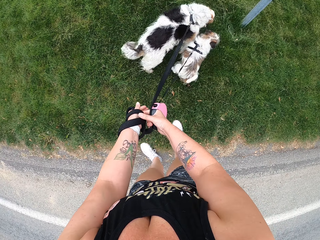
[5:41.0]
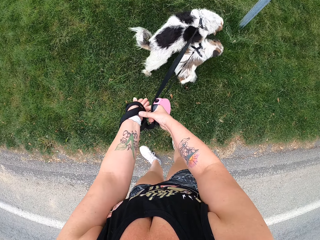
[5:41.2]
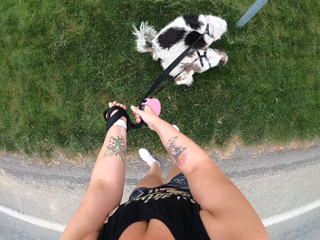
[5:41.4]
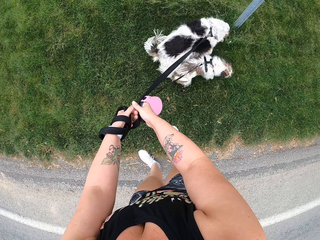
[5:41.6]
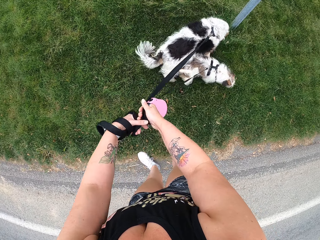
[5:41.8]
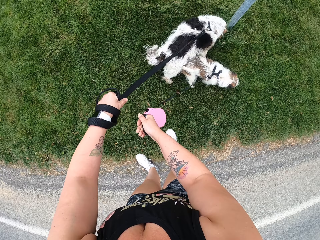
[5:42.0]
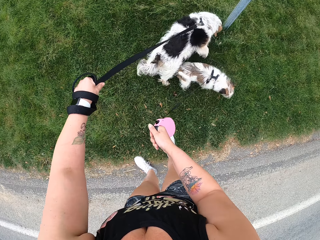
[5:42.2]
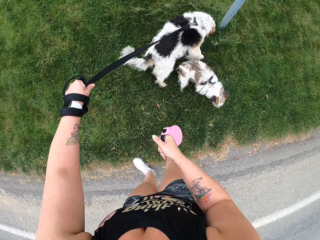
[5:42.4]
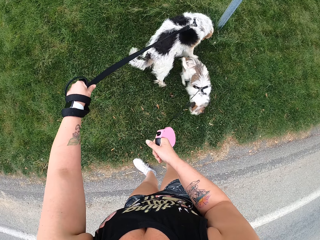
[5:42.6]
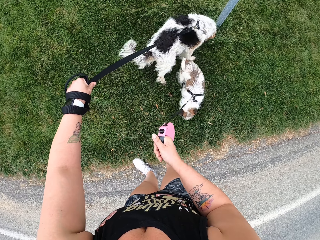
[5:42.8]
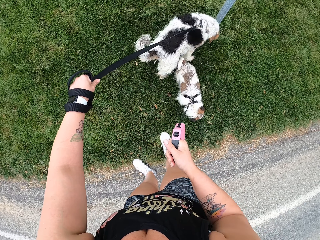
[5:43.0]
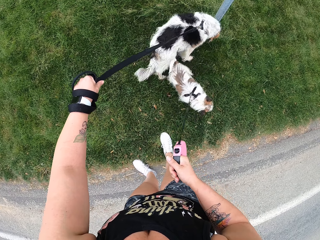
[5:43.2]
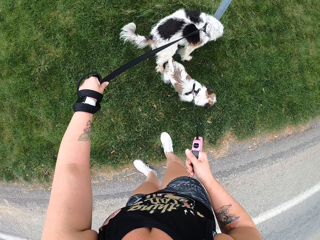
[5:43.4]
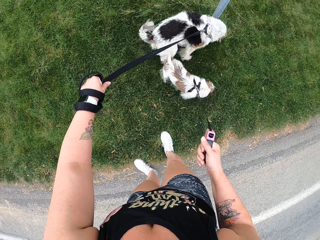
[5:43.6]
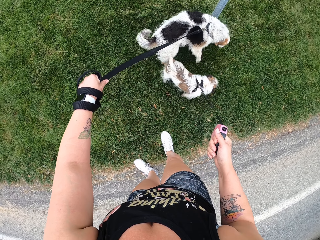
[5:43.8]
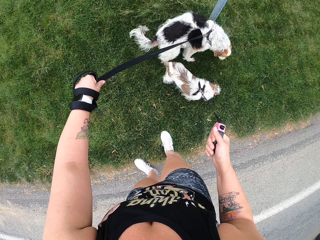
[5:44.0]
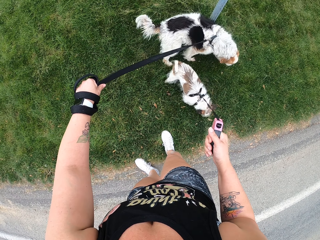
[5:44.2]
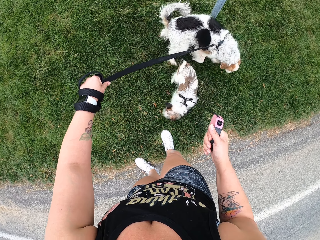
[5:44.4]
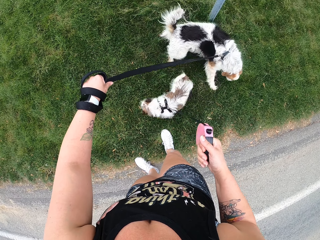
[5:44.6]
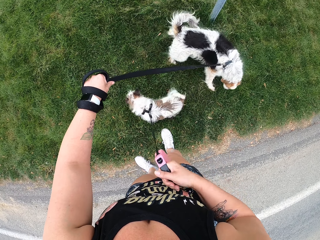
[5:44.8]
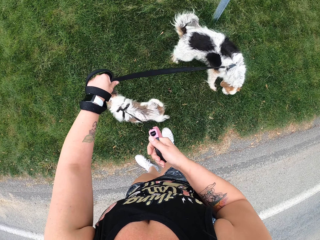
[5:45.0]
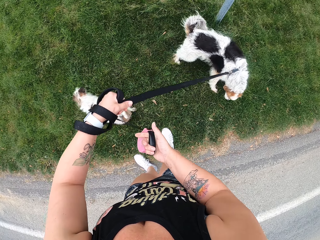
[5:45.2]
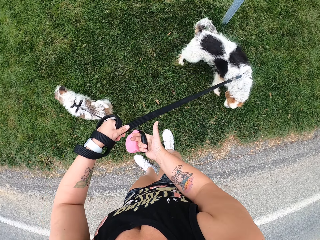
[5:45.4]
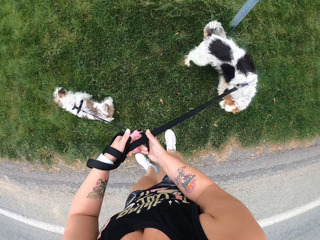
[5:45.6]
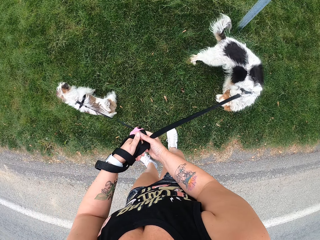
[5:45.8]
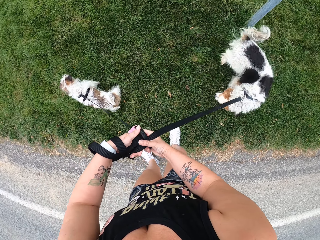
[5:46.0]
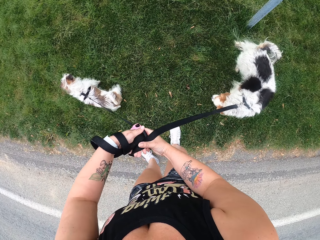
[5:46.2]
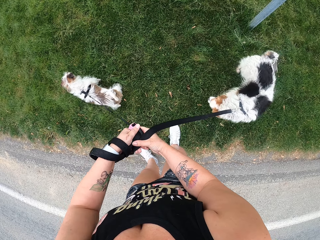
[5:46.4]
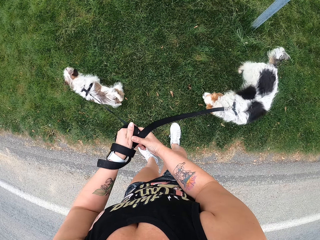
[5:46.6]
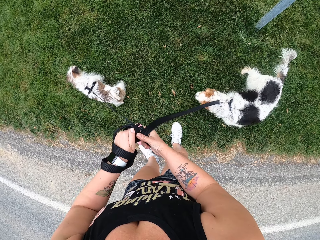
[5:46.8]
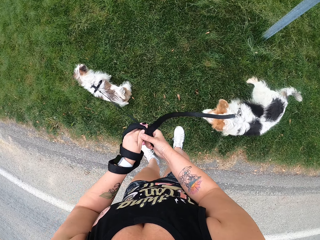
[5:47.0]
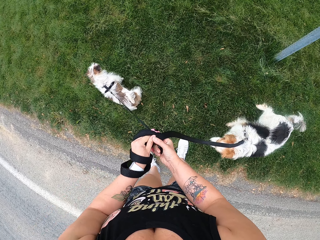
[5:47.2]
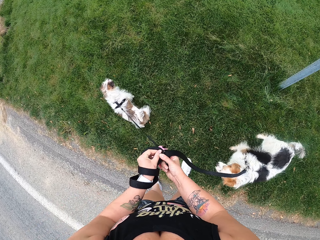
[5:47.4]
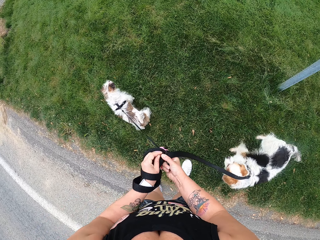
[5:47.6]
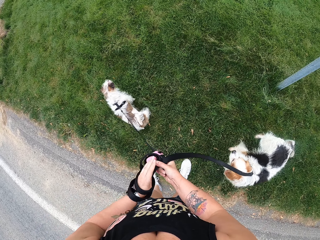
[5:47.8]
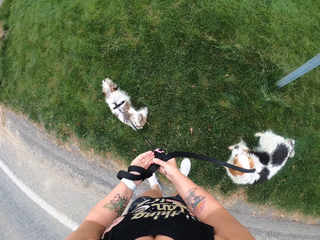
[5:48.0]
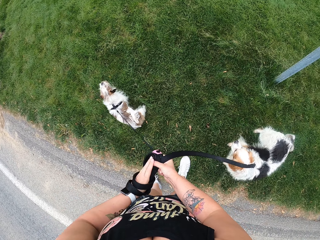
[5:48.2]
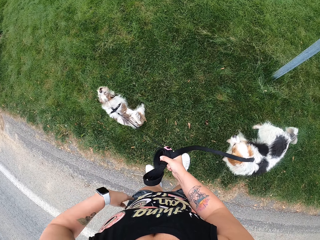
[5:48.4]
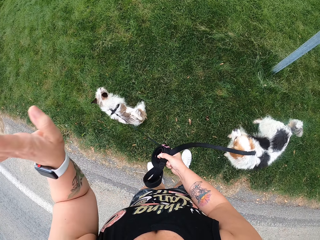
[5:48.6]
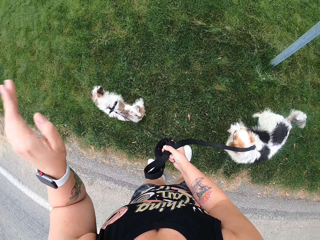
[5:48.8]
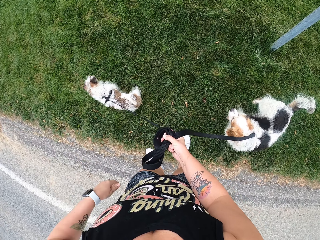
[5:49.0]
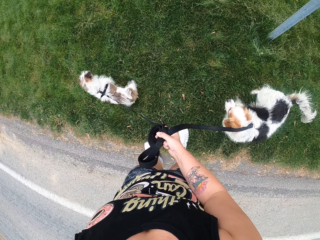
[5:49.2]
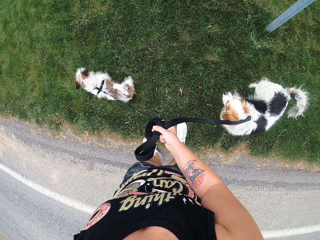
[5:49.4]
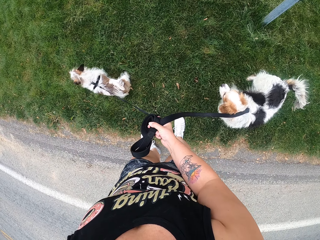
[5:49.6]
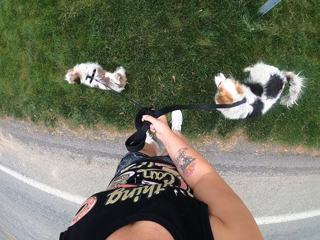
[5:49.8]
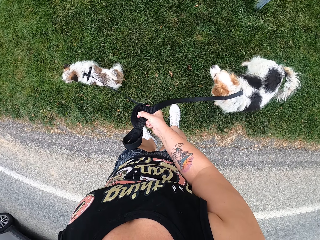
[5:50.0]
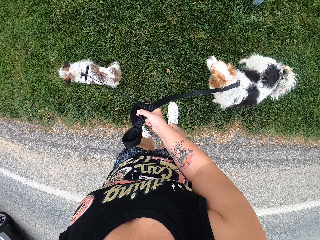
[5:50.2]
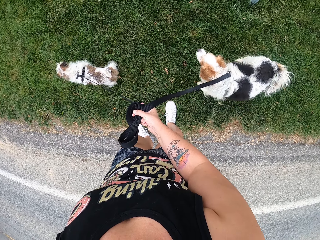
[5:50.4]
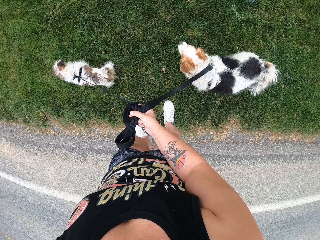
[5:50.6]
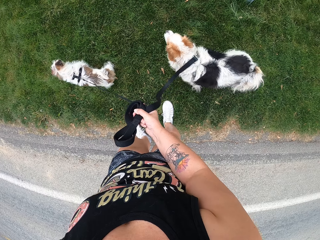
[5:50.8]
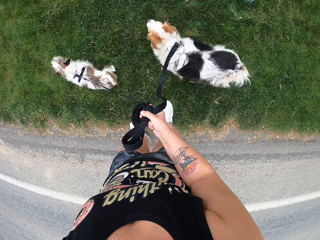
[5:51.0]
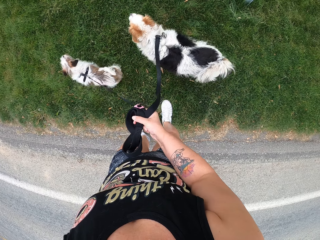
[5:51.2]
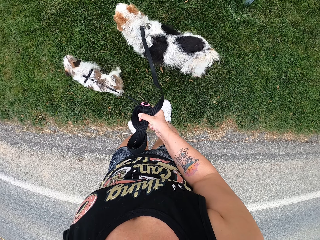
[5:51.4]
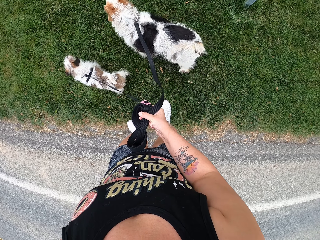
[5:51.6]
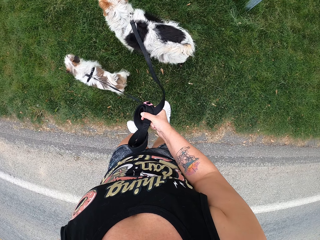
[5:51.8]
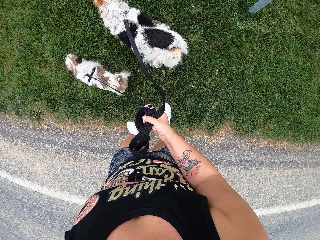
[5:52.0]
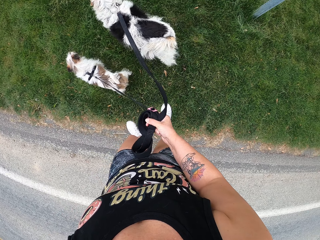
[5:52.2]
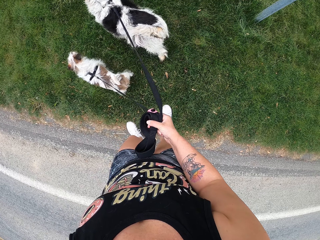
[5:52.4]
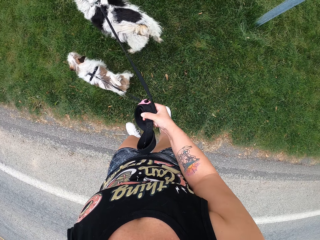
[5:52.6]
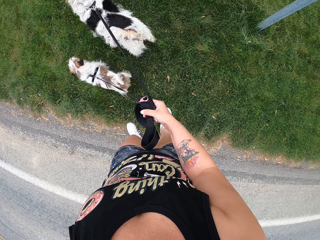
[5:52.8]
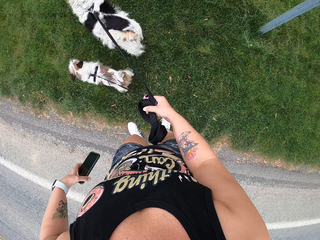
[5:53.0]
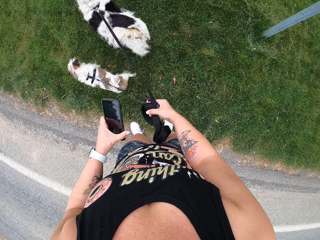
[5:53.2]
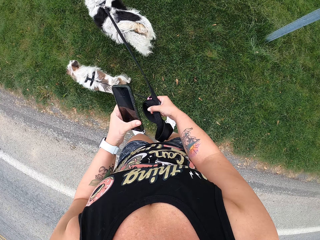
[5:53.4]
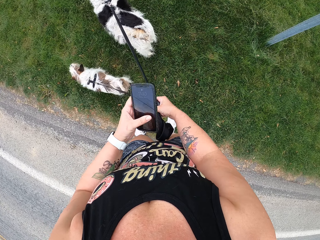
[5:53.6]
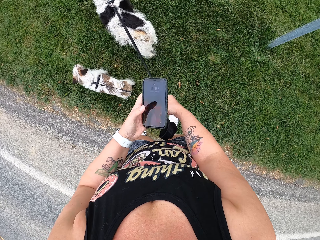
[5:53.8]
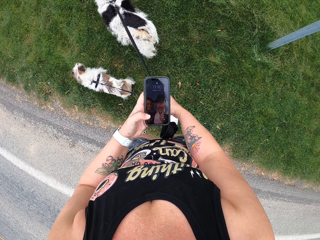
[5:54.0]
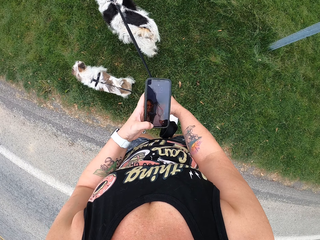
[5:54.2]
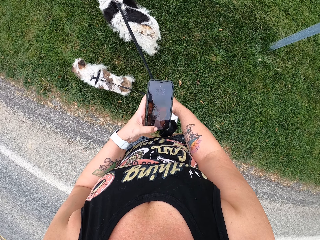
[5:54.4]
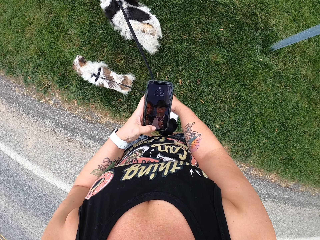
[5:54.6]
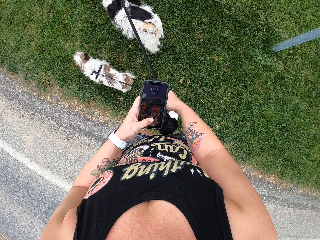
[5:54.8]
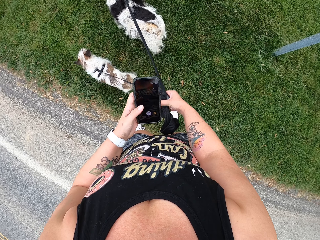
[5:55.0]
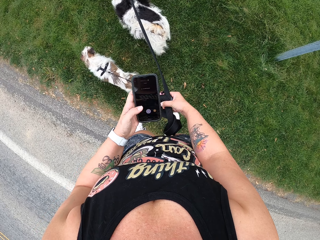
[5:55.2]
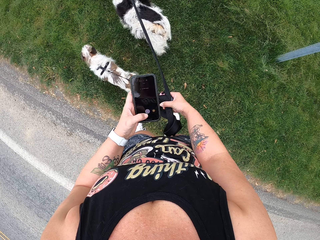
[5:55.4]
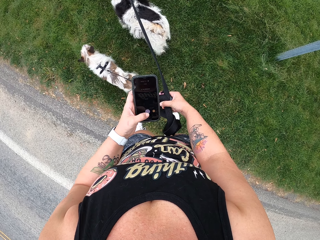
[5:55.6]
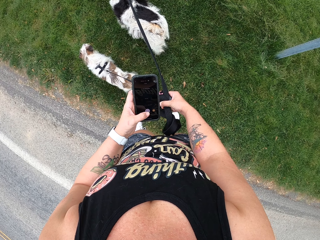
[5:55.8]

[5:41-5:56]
The camera wearer separates the leash. They hold the puppies' leashes as they play on the grass. They exchange the leashes on the hand. They remove the leash from one hand. They gesture with the hand. They hold both leashes on one hand and lift the hand to something. They remove a phone from the pocket. They swipe on the phone.
